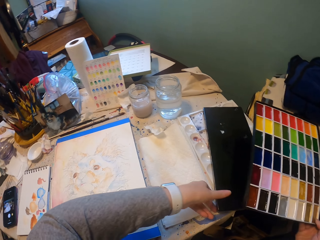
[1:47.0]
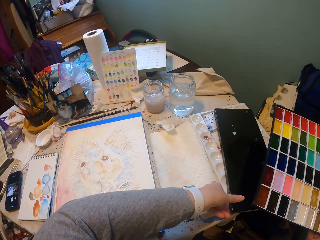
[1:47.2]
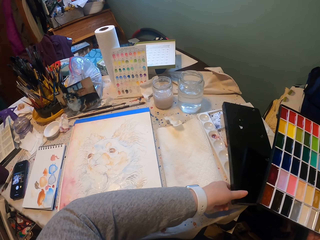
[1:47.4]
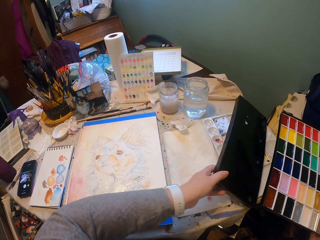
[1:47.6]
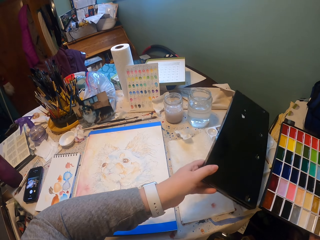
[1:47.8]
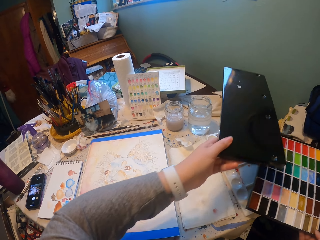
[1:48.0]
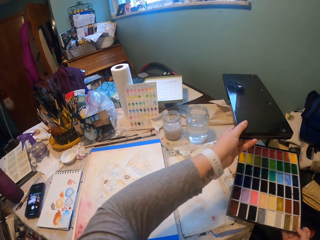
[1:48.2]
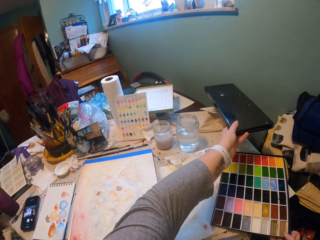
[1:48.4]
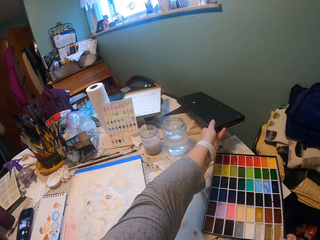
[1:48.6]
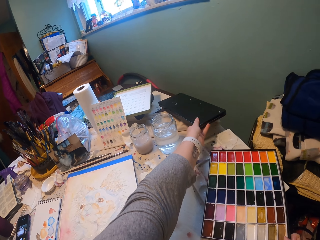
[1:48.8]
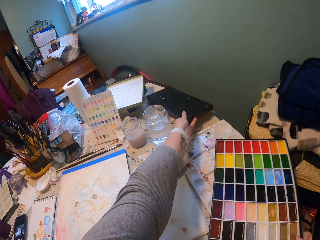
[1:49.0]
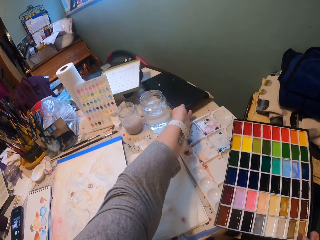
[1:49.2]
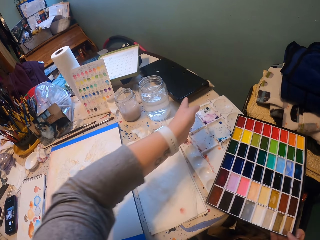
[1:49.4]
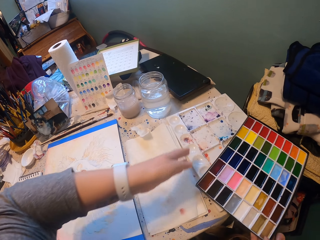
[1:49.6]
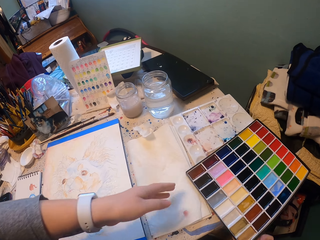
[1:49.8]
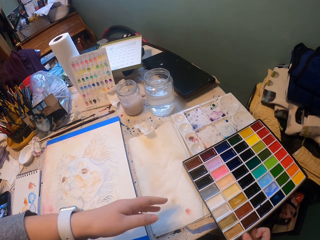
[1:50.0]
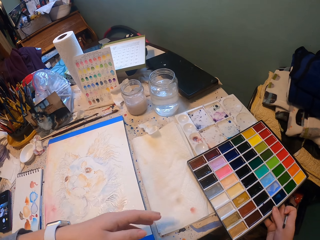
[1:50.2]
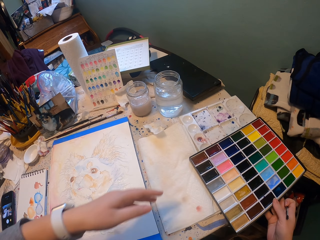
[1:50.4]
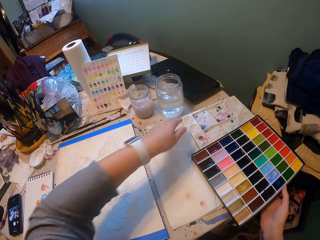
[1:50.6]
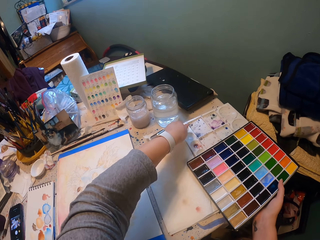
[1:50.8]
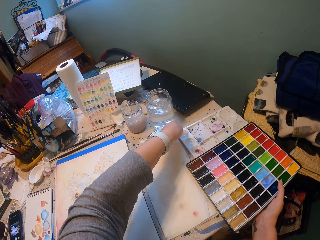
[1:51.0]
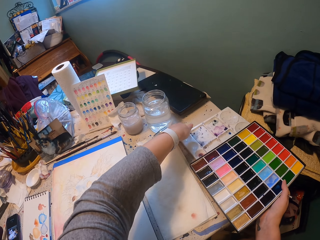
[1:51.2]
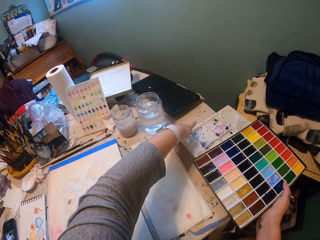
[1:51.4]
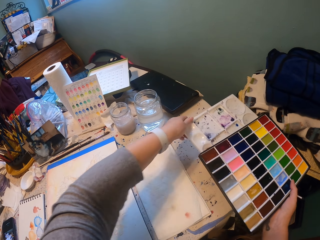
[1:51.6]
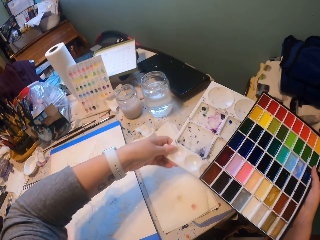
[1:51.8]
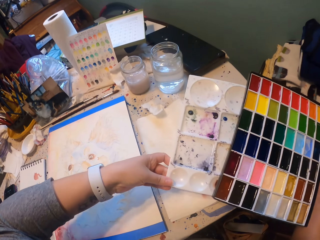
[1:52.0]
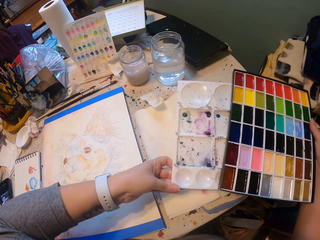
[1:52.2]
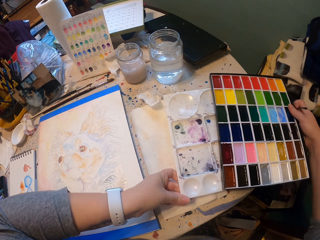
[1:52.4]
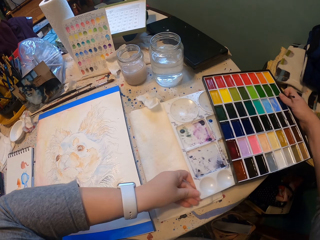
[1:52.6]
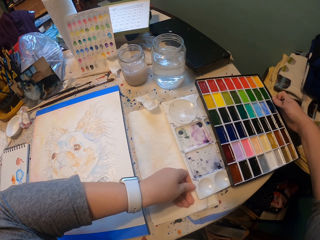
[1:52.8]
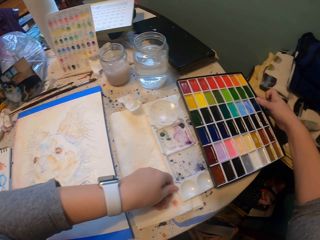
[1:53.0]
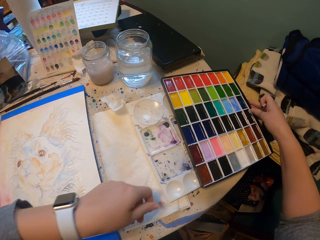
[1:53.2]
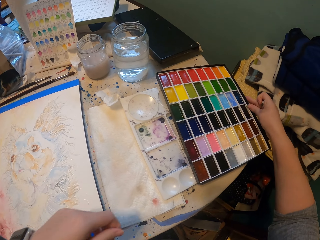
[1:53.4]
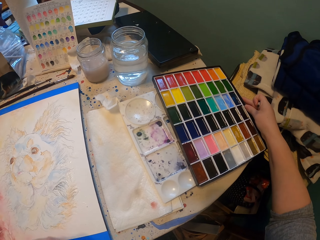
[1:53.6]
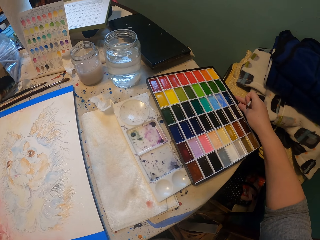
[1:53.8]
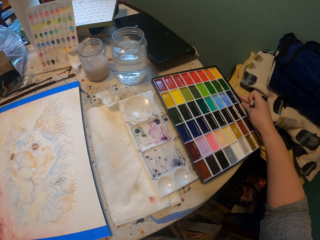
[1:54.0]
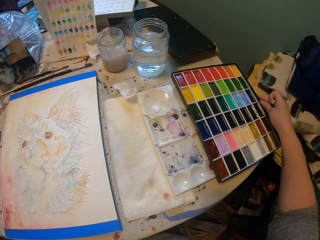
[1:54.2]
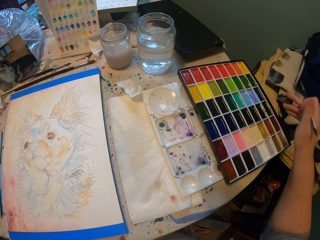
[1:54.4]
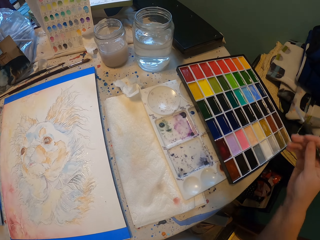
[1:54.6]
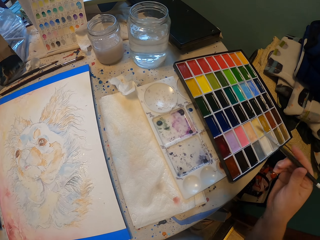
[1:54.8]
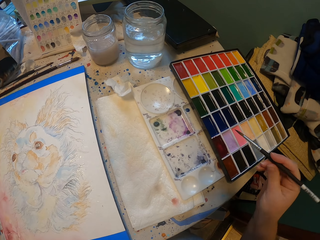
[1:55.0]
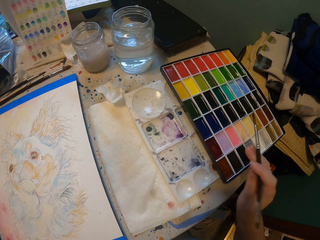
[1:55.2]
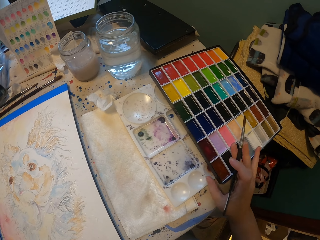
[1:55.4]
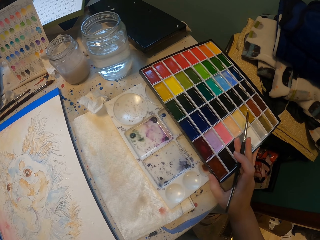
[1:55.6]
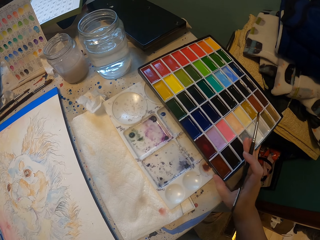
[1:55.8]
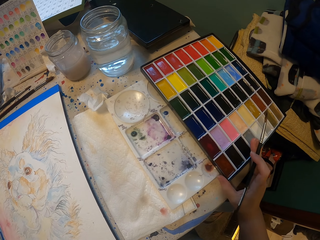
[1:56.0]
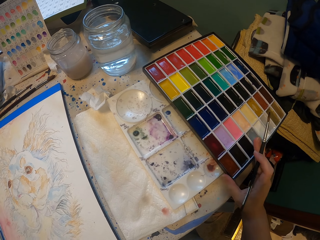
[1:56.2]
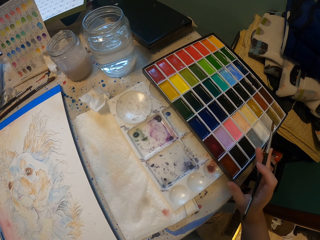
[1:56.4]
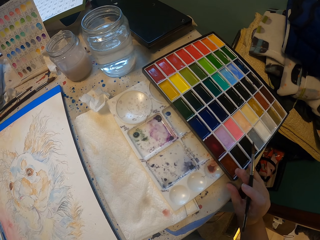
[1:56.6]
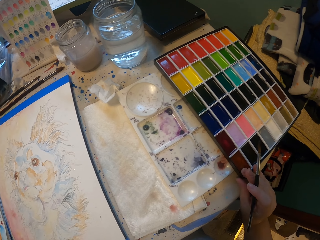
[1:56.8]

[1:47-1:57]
The camera wearer picks the palette or watercolor. They put the palette lid away. They put the palette down. They turn the watercolor tray.

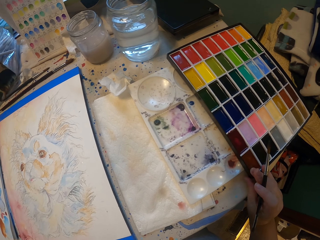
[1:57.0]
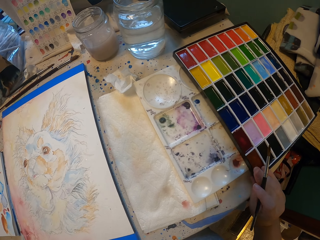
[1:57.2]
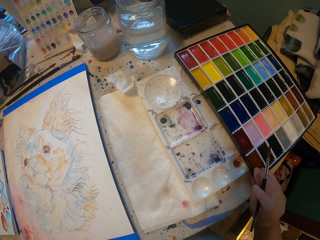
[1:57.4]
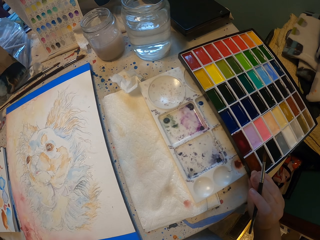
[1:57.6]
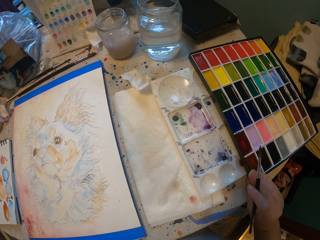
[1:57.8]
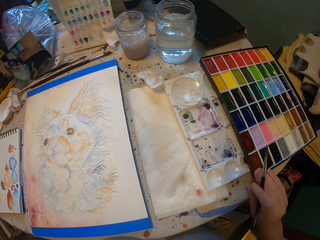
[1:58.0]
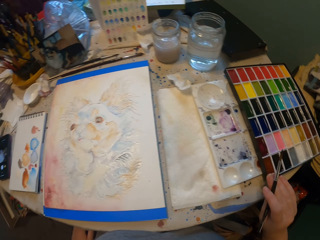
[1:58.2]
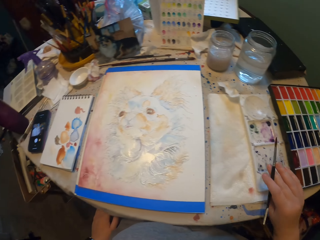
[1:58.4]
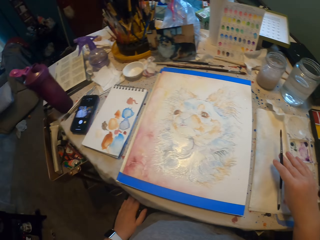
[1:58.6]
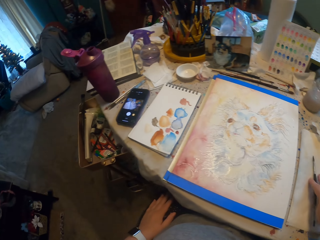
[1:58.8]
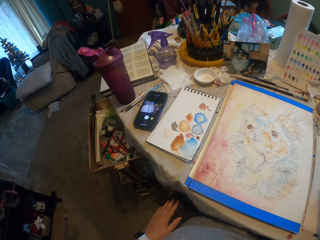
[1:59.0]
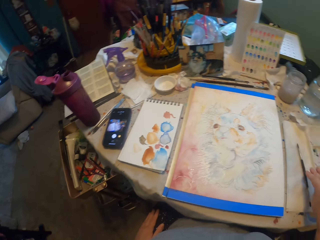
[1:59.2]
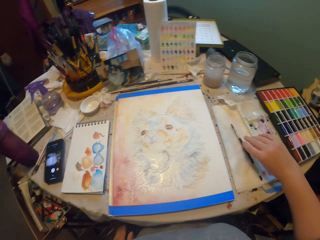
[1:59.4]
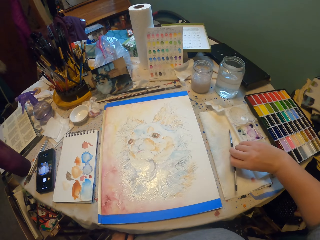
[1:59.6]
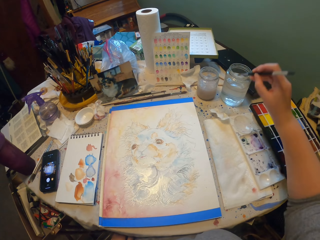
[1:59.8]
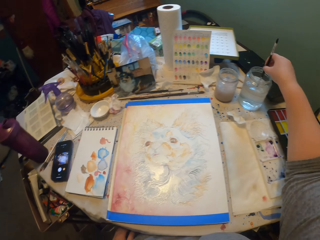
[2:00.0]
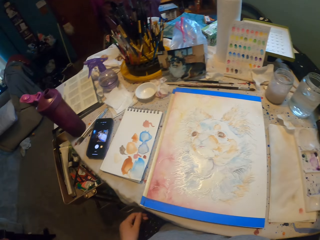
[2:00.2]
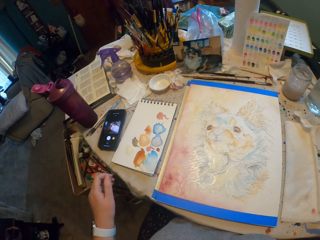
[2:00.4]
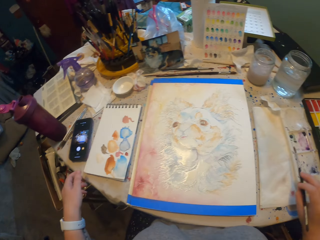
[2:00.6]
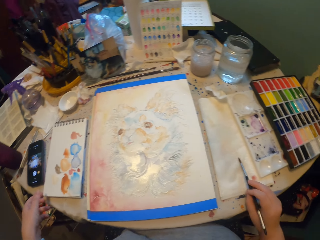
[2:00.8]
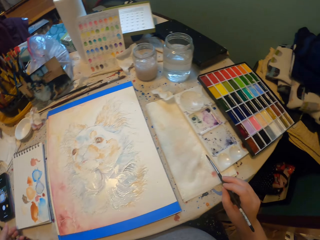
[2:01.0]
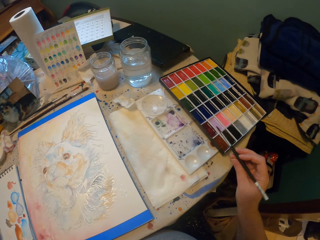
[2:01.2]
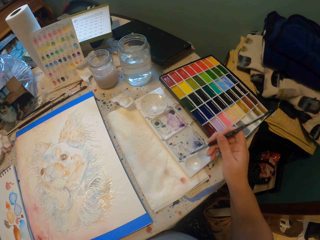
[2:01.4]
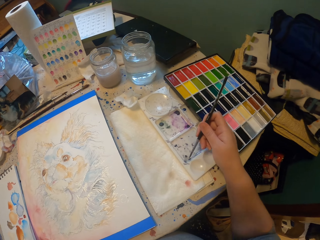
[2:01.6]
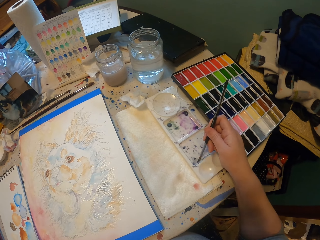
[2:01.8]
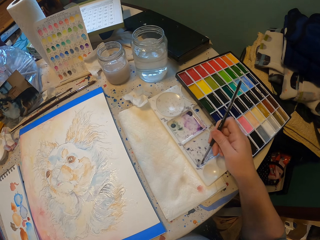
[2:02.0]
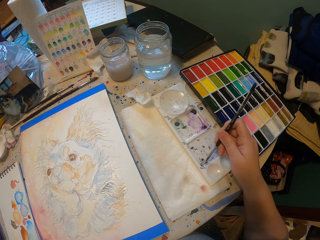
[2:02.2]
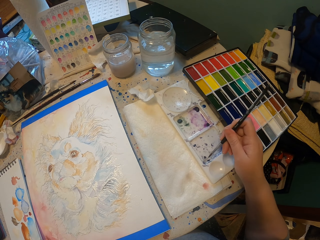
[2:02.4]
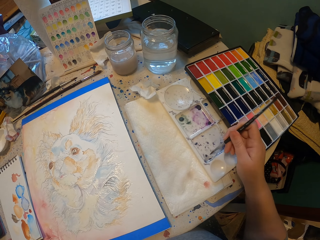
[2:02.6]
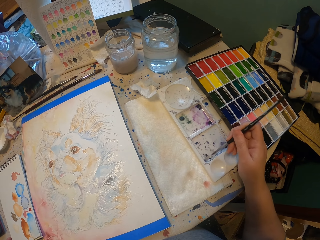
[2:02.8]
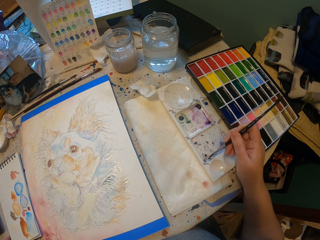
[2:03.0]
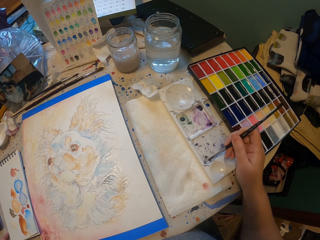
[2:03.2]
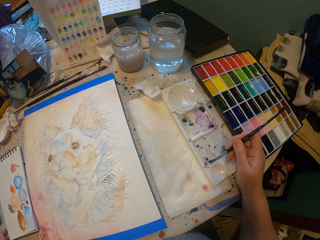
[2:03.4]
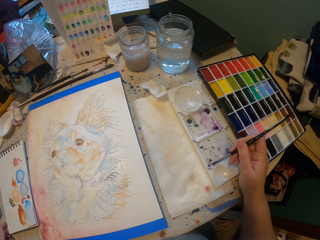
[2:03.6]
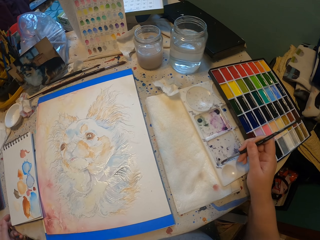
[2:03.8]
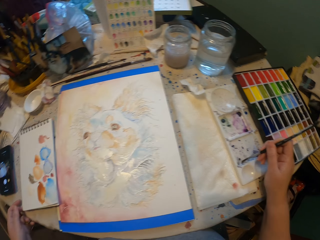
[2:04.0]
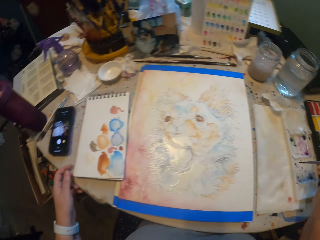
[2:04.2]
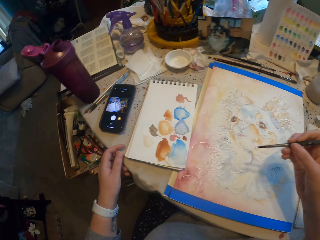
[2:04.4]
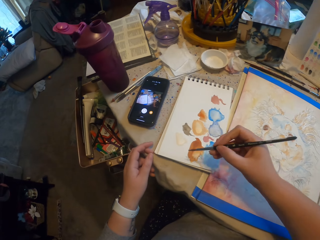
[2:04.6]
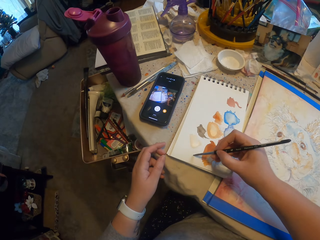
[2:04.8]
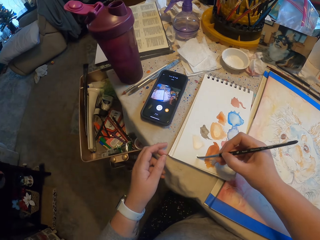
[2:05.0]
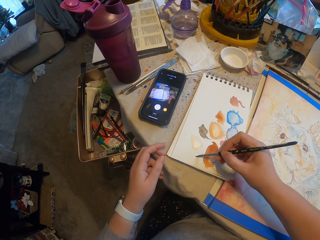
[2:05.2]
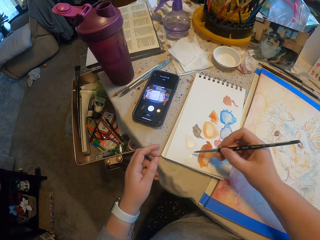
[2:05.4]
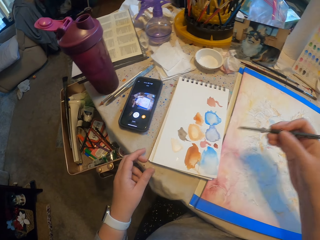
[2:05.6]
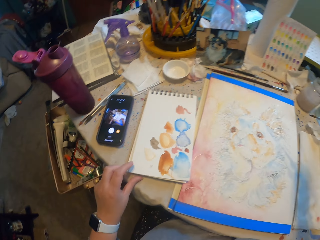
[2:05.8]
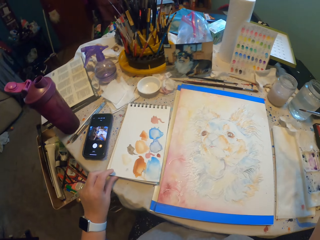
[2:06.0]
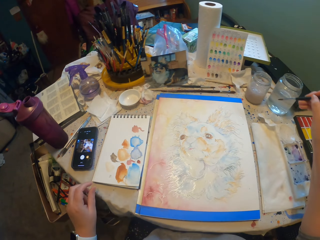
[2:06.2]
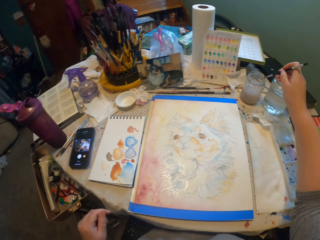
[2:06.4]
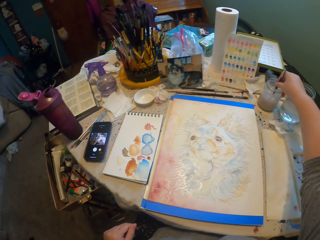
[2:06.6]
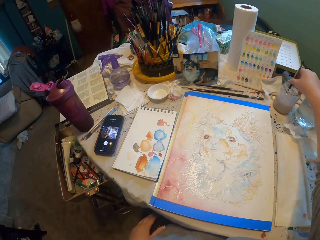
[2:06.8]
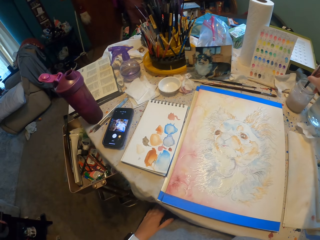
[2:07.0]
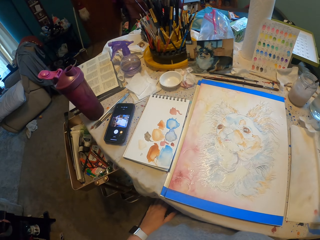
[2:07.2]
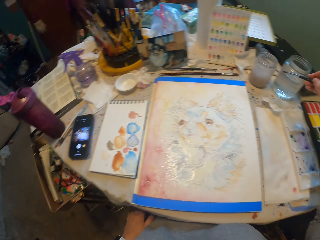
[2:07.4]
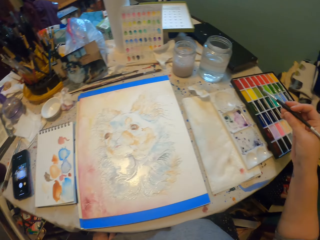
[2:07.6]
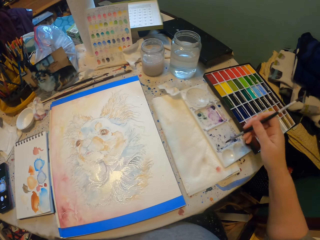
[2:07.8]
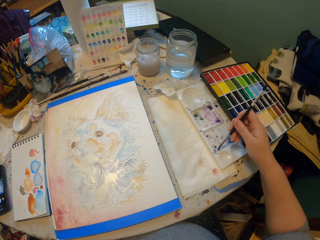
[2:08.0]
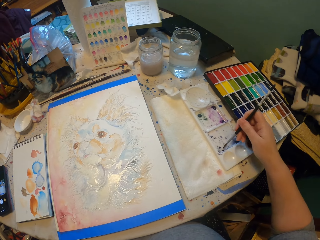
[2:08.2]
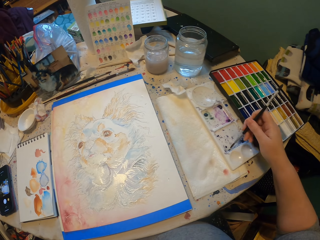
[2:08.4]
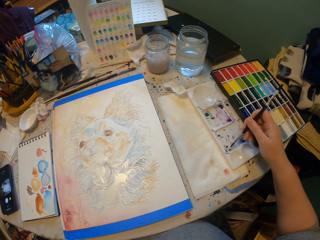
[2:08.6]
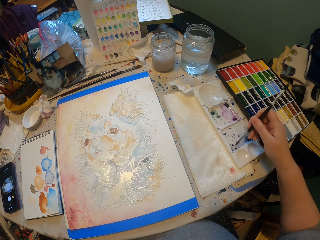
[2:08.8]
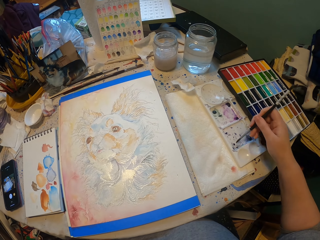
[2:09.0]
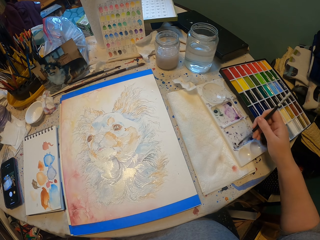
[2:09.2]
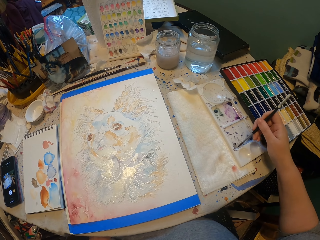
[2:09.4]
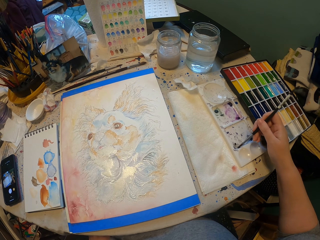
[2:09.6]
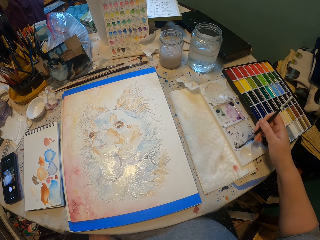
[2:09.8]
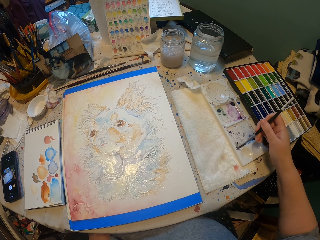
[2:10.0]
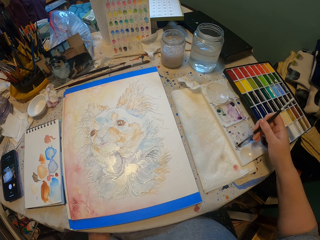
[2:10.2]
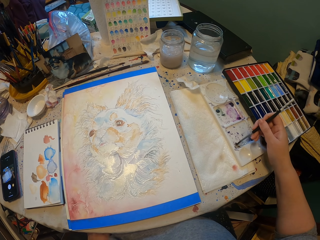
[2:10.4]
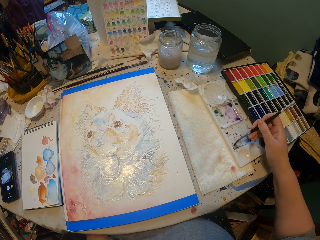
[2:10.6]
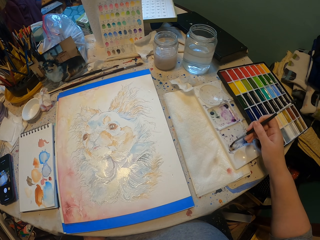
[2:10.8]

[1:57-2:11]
The camera wearer moves the watercolor tray. They put the brush down. They take the brush. They dip the painting brush in water. They dip the brush in the color on the tray. They mix the color with the water in the board. They rub the brush on a paper. They dip the painting brush in water.
